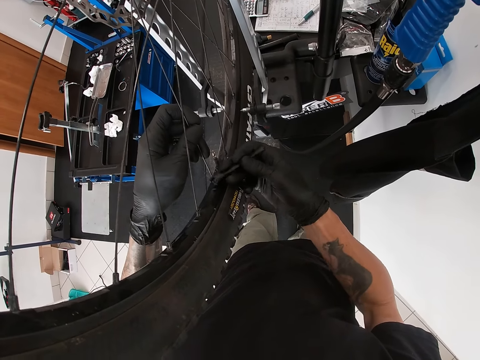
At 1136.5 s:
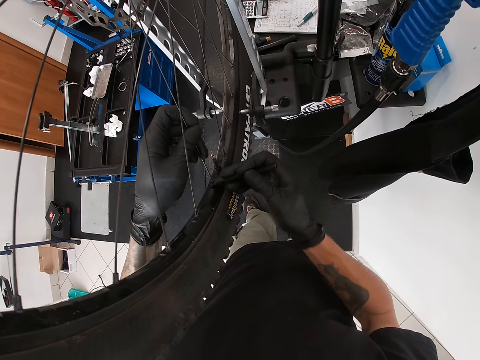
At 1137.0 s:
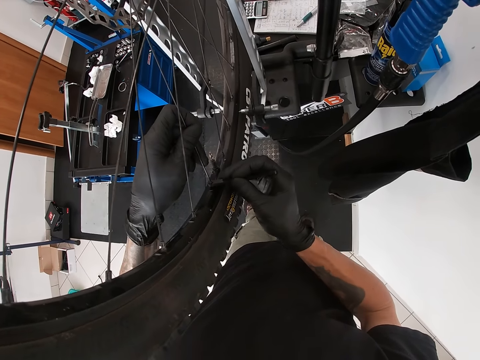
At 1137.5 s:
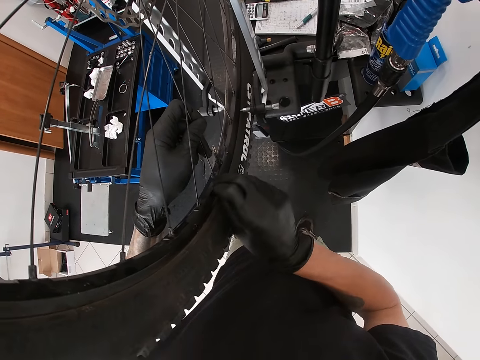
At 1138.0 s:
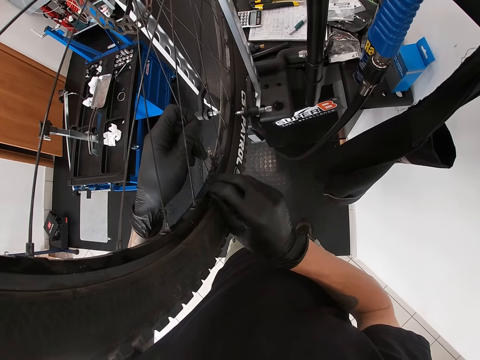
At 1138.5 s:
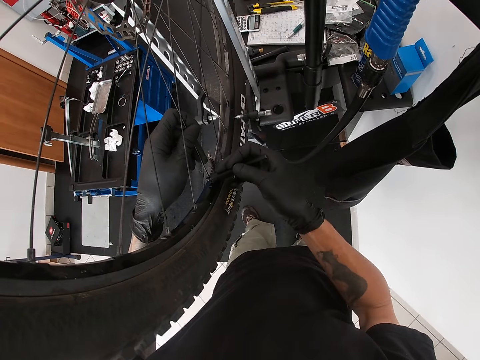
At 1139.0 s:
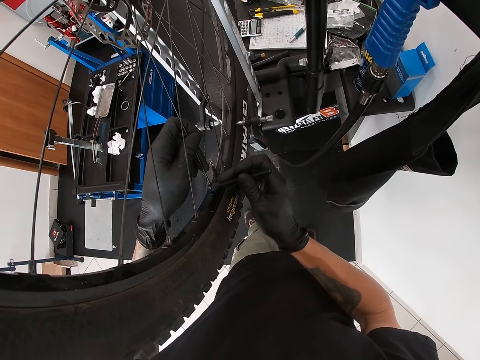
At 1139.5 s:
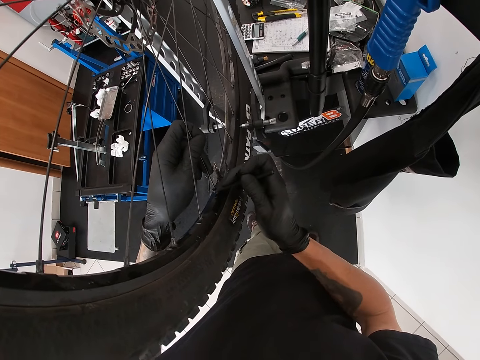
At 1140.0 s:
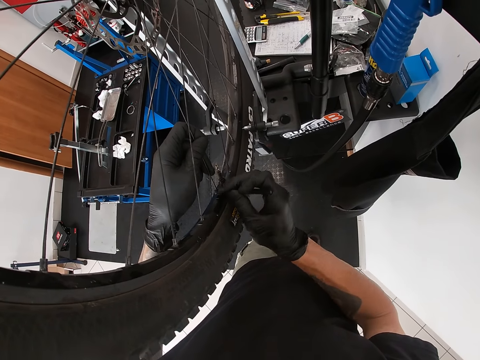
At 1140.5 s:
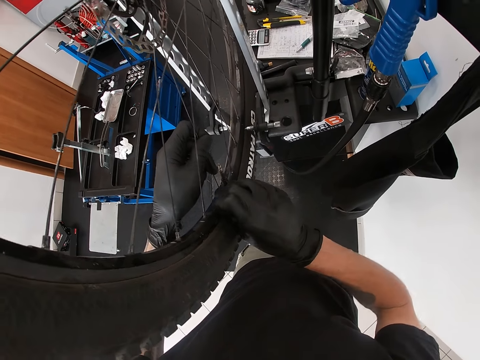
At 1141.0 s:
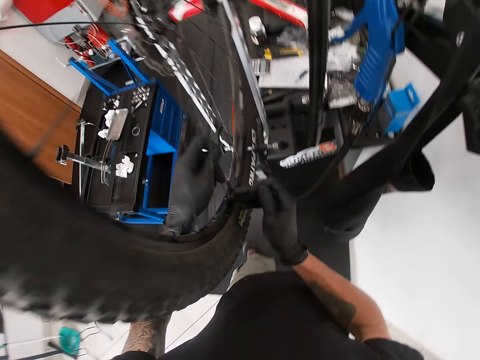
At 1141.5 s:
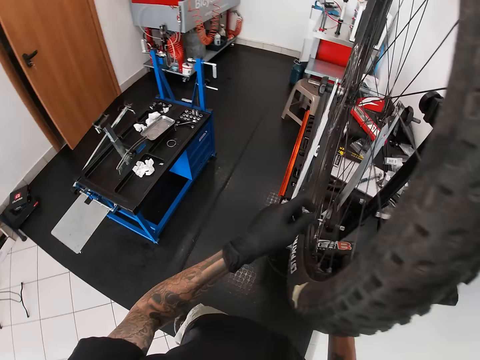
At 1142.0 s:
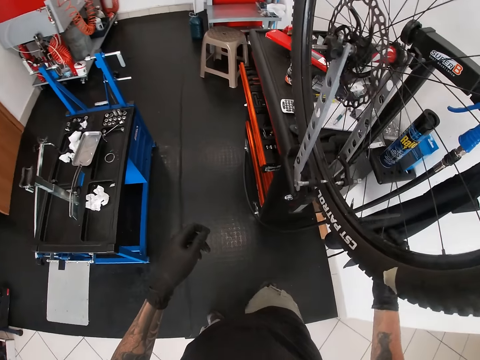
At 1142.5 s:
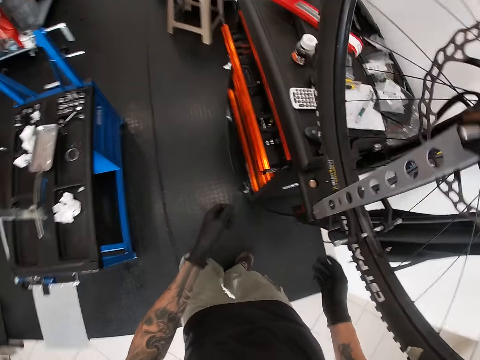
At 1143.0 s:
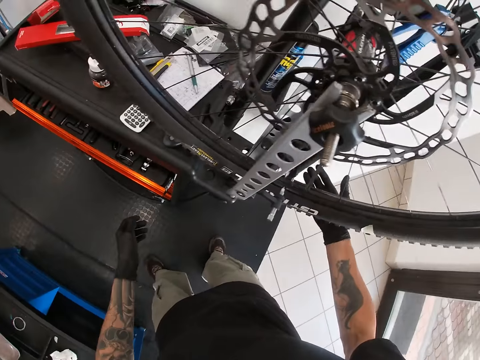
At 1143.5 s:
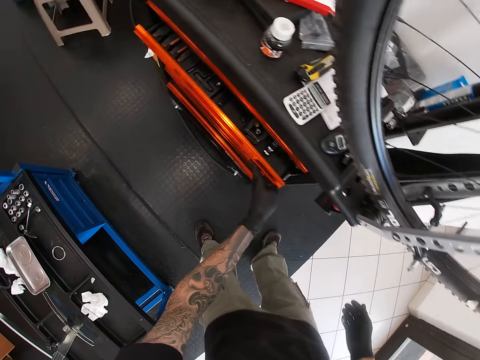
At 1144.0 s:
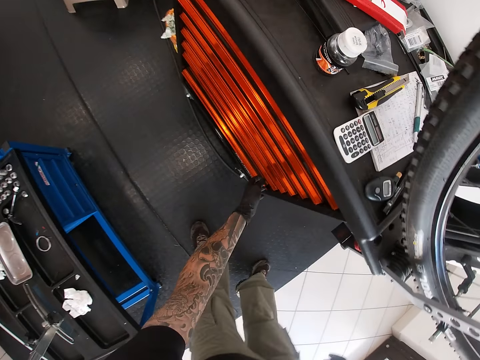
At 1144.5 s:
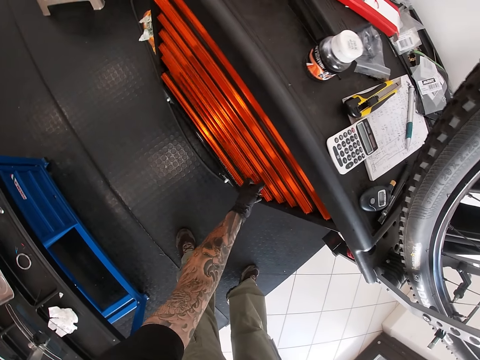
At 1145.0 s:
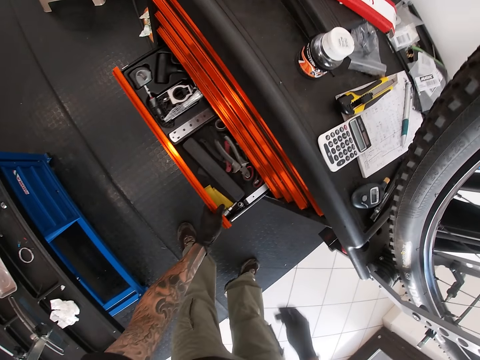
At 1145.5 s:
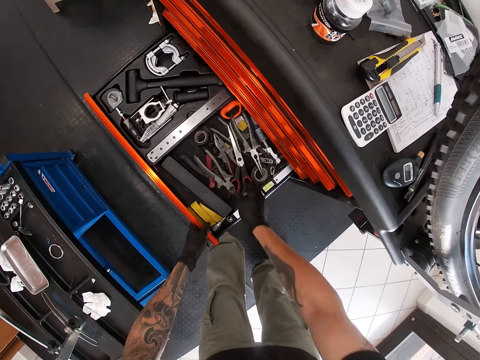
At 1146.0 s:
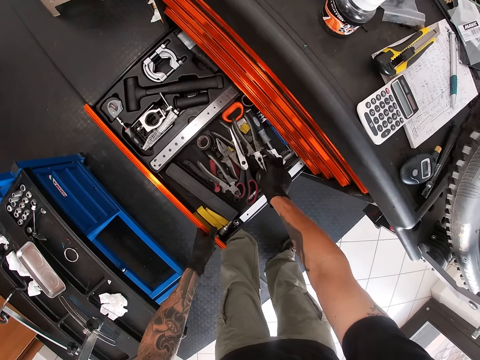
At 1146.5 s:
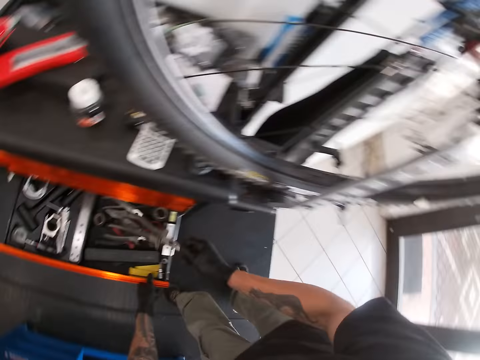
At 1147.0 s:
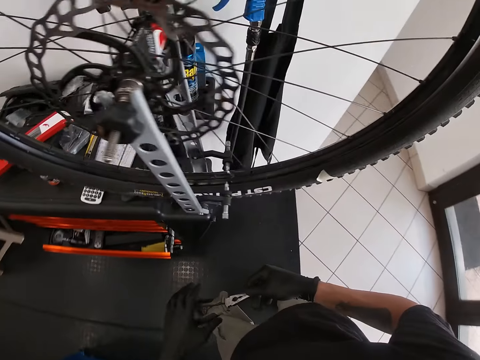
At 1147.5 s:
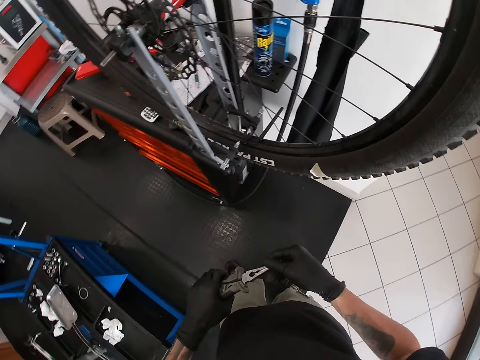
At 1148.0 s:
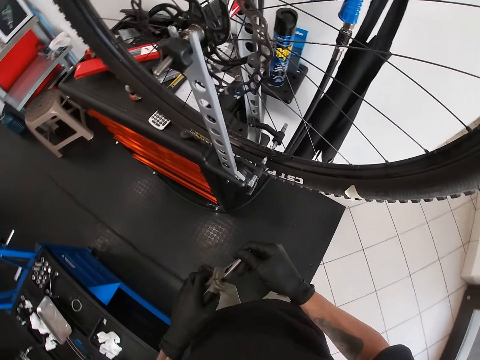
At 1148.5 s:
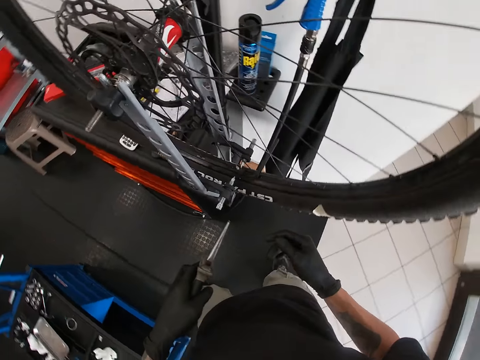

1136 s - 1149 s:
The camera wearer removes his left hand from the bicycle spoke. He moves. He removes his right hand from the bicycle rim. He adjusts the tyre gripper with his right hand. He taps the spanner. He closes a workbench drawer with his left hand. He opens the workbench drawer with his left hand. He picks up a plier from the workbench drawer with his right hand. He closes the workbench drawer with his left hand. He passes the plier in his right hand to his left hand.

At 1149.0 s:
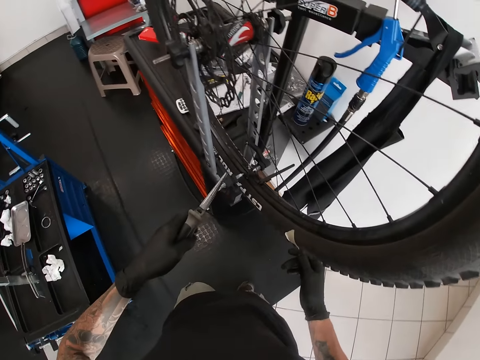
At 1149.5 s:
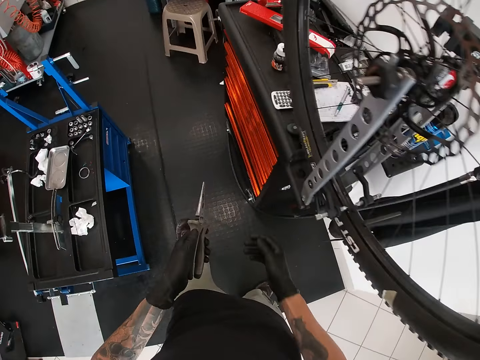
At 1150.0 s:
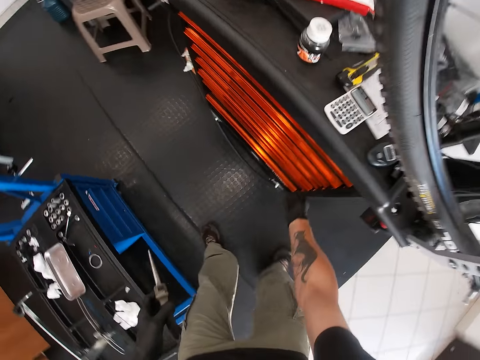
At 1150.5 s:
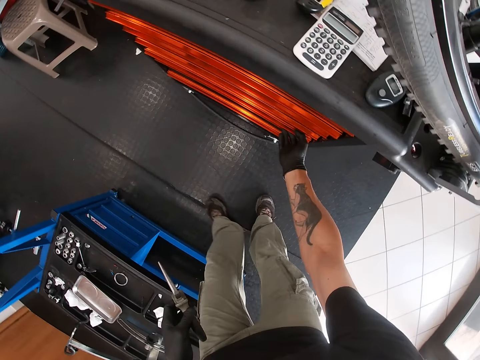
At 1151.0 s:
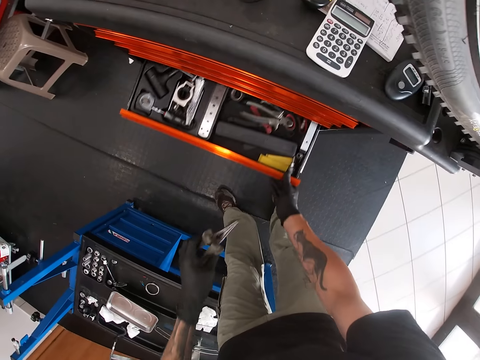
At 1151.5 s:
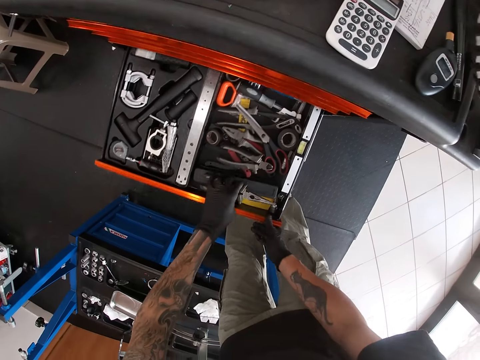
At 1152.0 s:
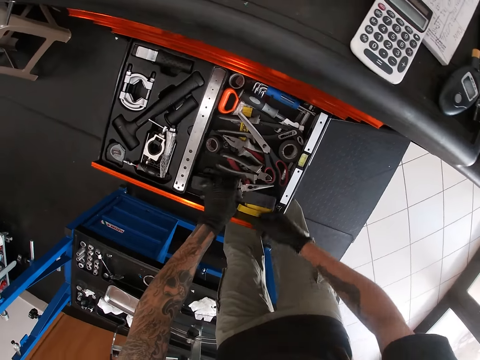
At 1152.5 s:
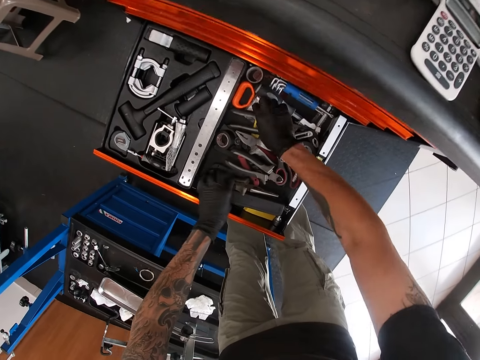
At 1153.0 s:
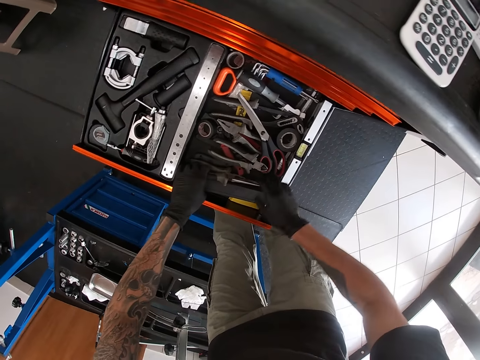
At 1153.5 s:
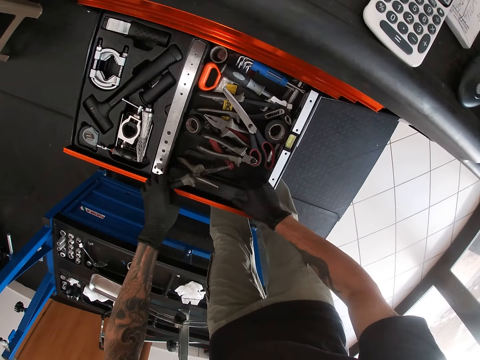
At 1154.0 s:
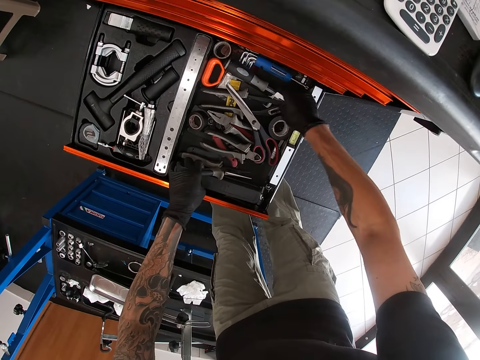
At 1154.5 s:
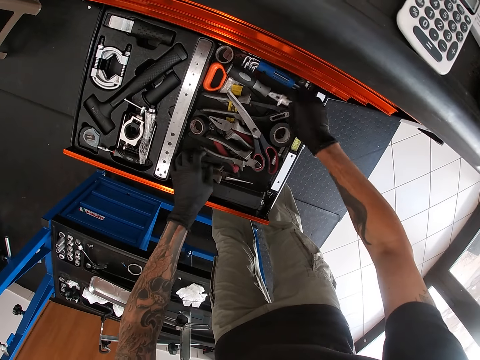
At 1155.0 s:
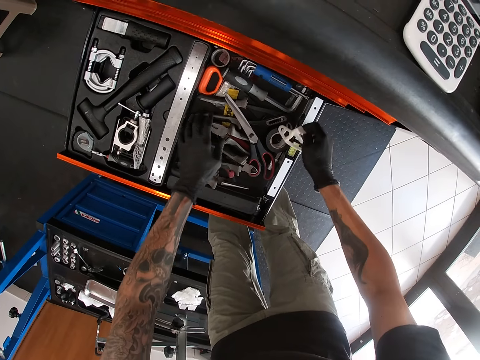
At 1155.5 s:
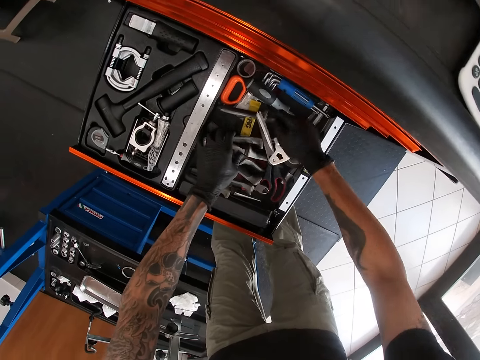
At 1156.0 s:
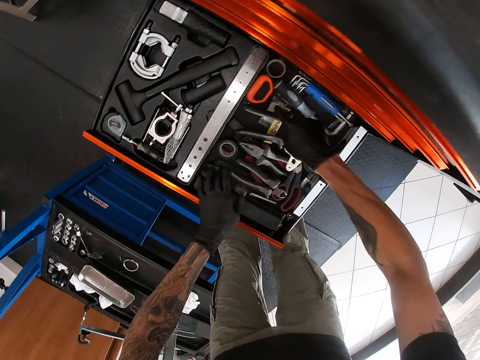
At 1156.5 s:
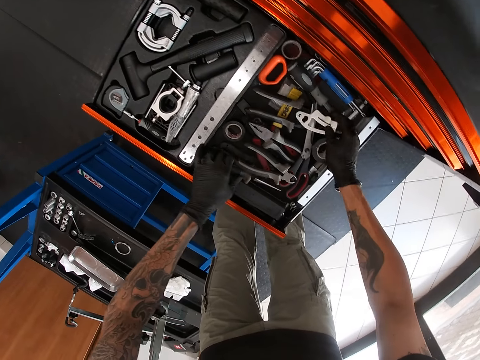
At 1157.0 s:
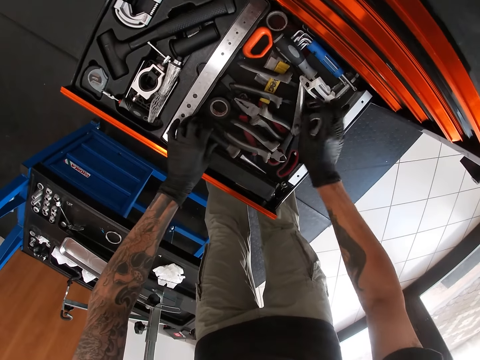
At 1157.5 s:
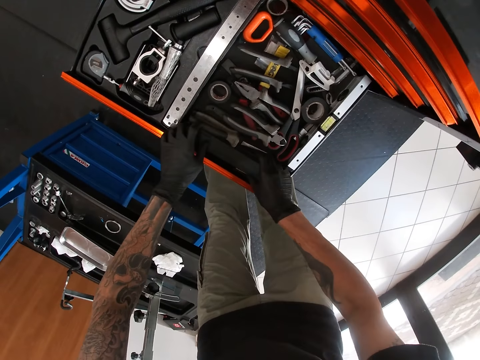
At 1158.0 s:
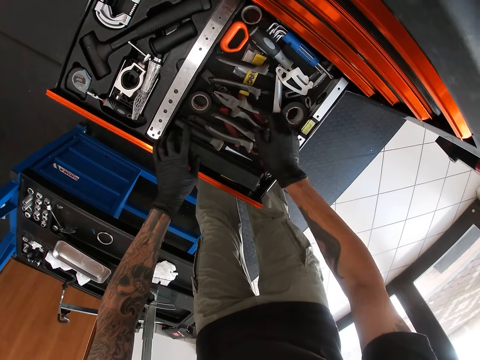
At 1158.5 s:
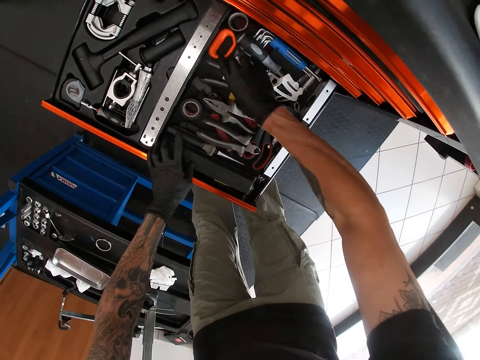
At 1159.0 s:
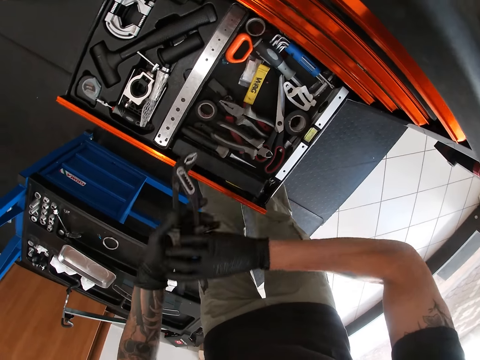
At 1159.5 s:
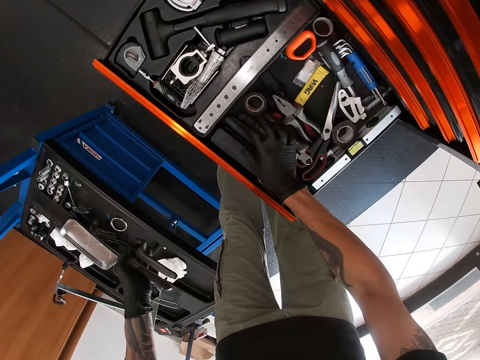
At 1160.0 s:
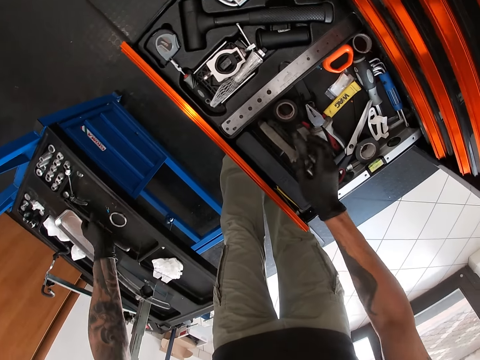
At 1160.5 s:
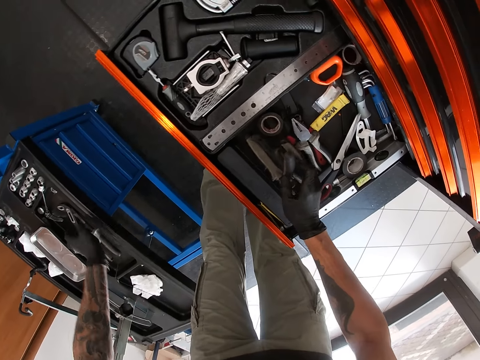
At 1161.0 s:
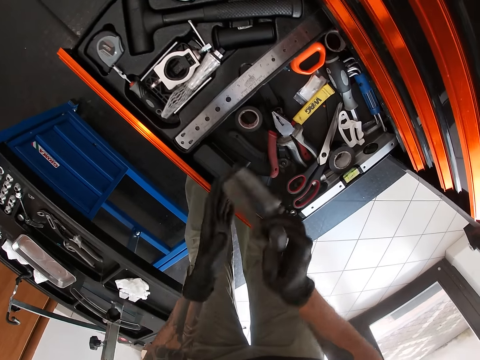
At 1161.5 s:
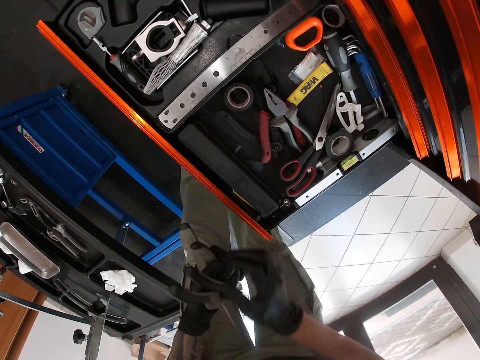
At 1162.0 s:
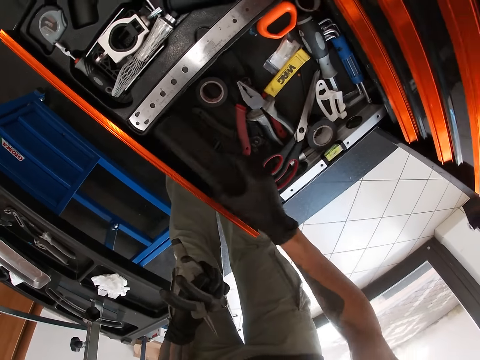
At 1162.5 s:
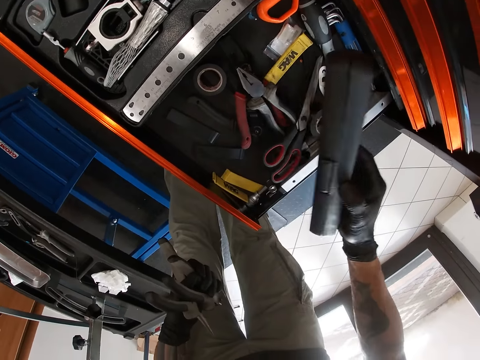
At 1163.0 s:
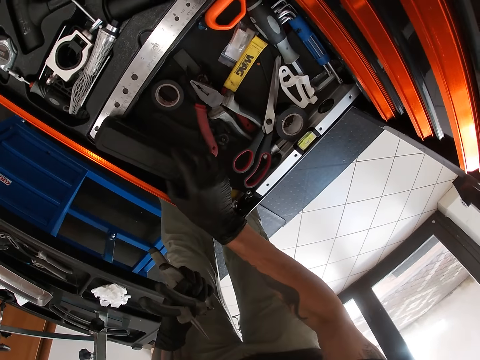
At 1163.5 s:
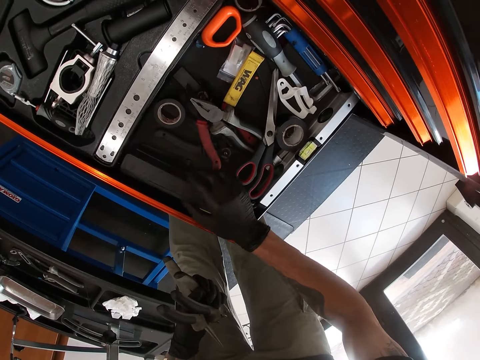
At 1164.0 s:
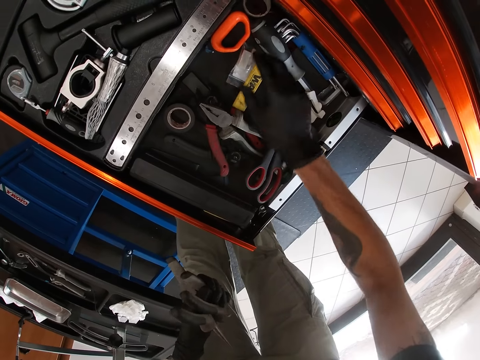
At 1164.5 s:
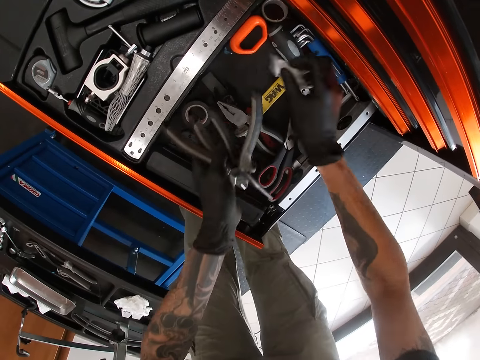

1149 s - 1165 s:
The camera wearer adjusts the tyre gripper with the plier in his left hand. He opens the workbench drawer with his right hand. He drops the plier in his left hand in the workbench drawer. He searches through the workbench drawer with his right hand. He holds the plier in the workbench drawer with his left hand. He drops the plier in his left hand in the workbench drawer. He picks up a rubber clip from the workbench drawer with his right hand. He searches through the workbench drawer with both hands. He drops the rubber clip in his right hand in the workbench drawer. He searches through the workbench drawer with his right hand. He picks up a tyre seating tool or pliers from the workbench drawer with his right hand. He passes the tyre seating tool in his right hand to his left hand. He picks up two pliers with his right hand from the workbench drawer. He drops the tyre seating tool in his left hand on a workbench. He passes the two pliers in his right hand to his left hand. He picks up a nut case with his right hand from the workbench drawer. He drops the nut case in the workbench drawer with his right hand. He searches through the workbench drawer with his right hand. He picks up a pack of rubber clips or bandy clamps from the workbench drawer with his right hand.
